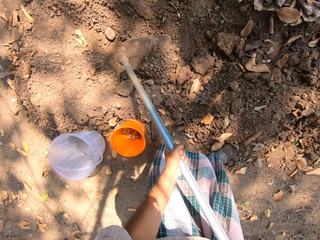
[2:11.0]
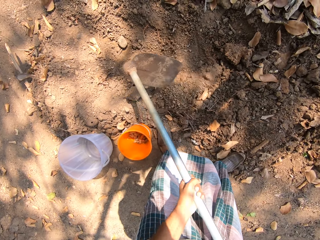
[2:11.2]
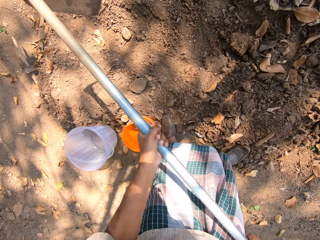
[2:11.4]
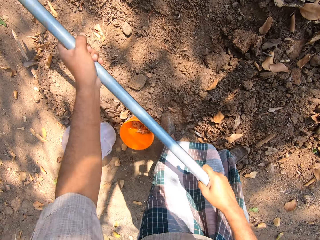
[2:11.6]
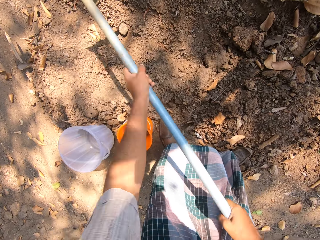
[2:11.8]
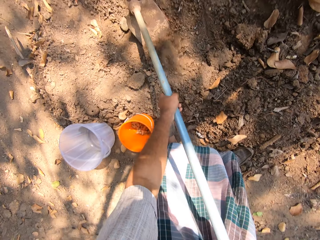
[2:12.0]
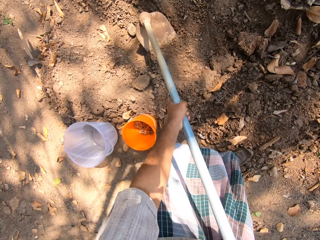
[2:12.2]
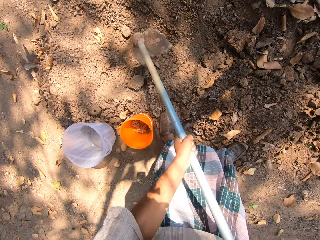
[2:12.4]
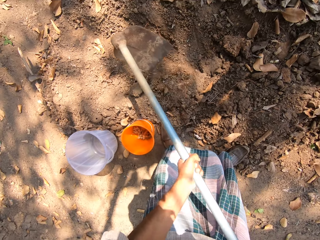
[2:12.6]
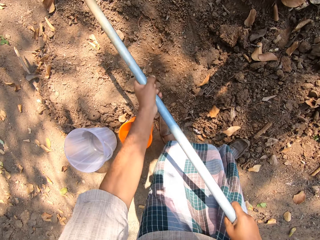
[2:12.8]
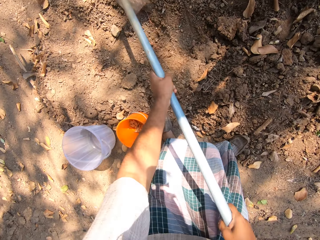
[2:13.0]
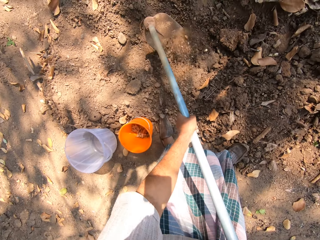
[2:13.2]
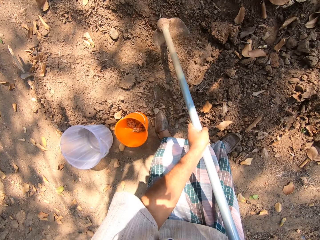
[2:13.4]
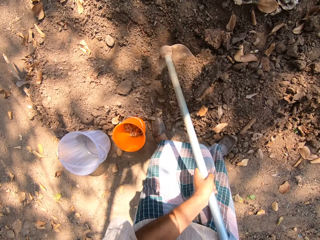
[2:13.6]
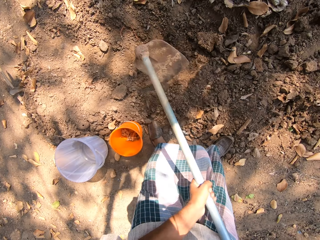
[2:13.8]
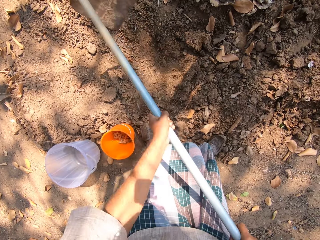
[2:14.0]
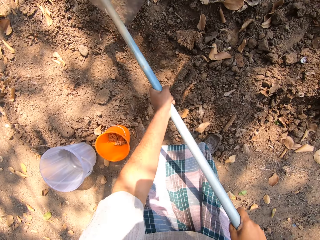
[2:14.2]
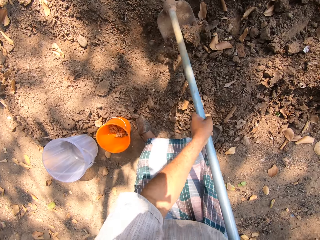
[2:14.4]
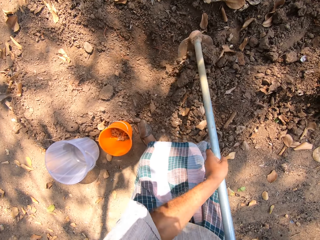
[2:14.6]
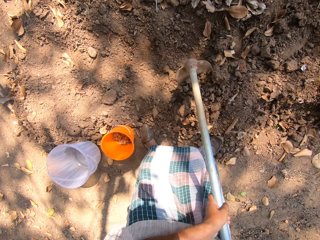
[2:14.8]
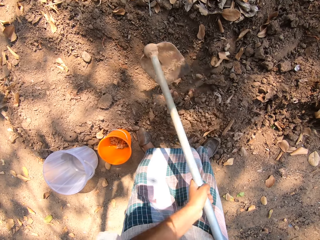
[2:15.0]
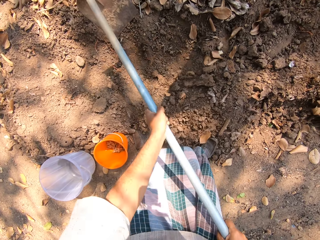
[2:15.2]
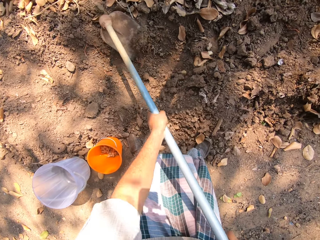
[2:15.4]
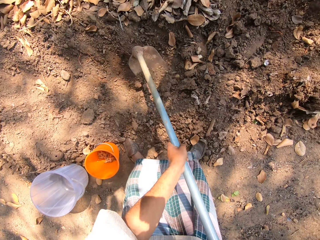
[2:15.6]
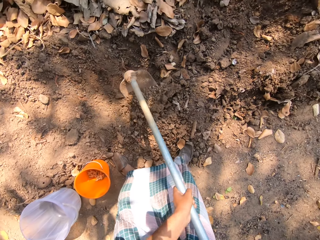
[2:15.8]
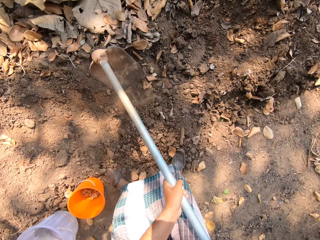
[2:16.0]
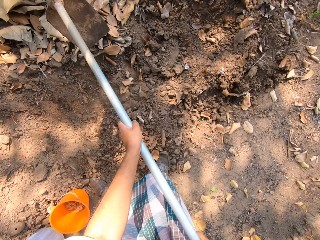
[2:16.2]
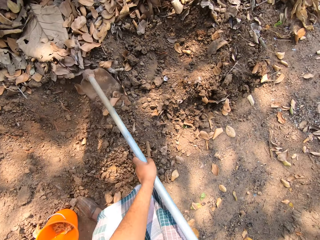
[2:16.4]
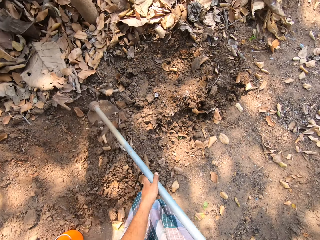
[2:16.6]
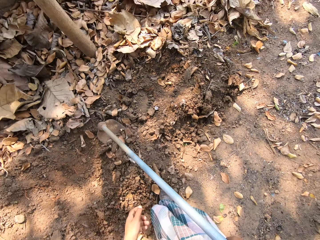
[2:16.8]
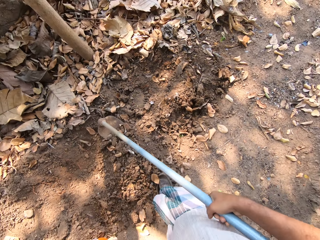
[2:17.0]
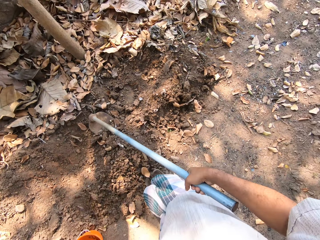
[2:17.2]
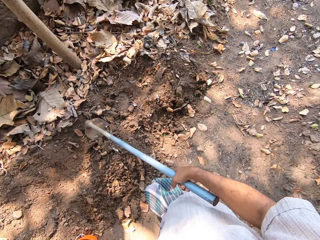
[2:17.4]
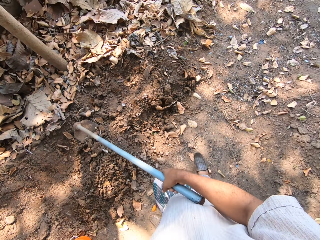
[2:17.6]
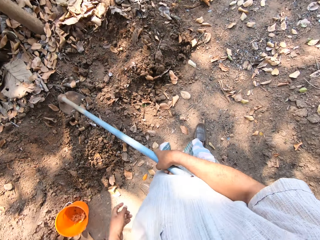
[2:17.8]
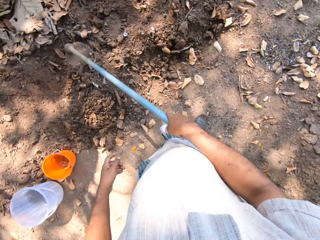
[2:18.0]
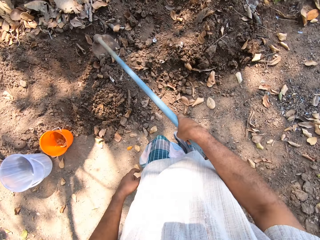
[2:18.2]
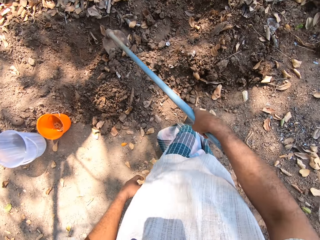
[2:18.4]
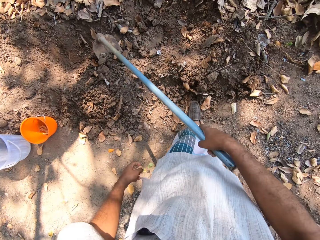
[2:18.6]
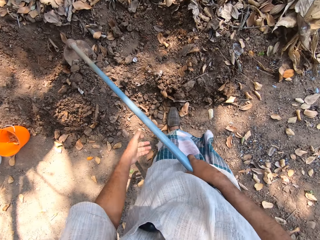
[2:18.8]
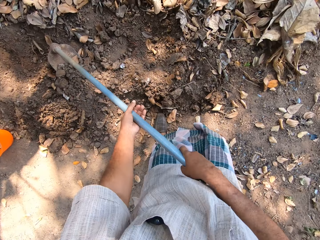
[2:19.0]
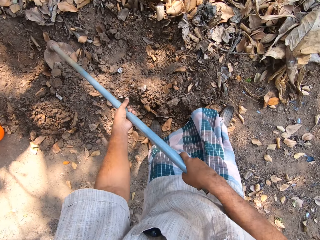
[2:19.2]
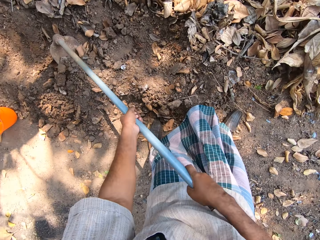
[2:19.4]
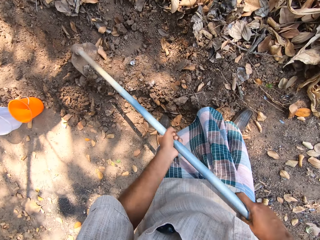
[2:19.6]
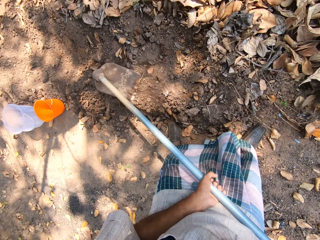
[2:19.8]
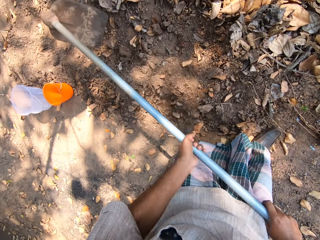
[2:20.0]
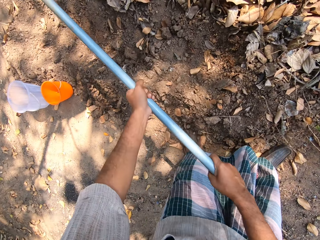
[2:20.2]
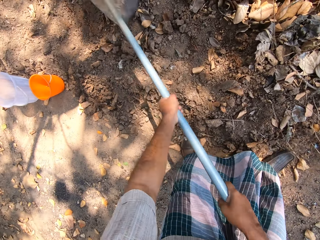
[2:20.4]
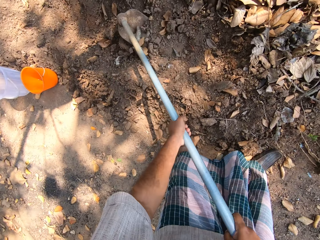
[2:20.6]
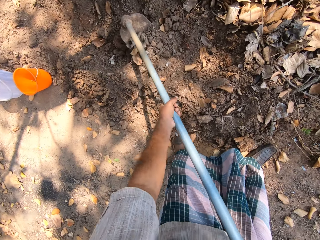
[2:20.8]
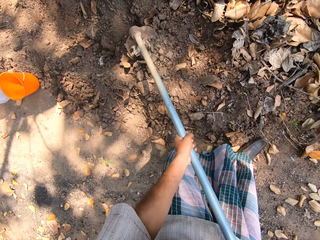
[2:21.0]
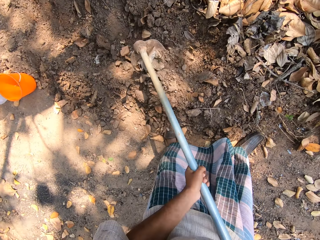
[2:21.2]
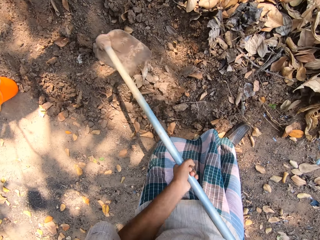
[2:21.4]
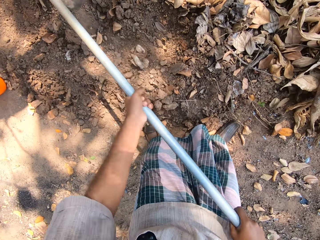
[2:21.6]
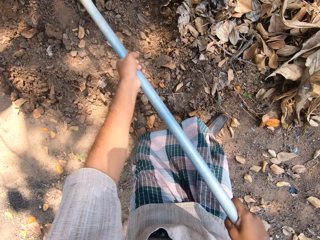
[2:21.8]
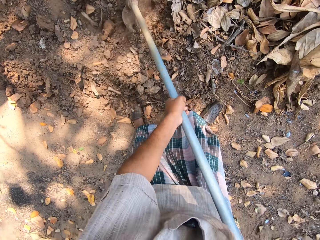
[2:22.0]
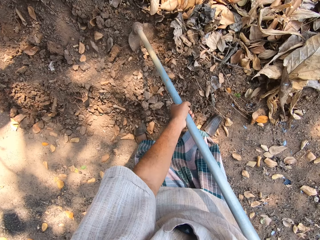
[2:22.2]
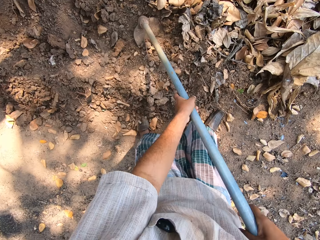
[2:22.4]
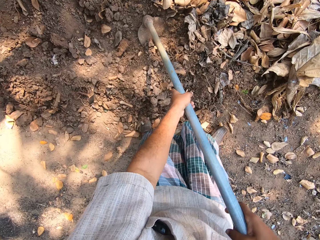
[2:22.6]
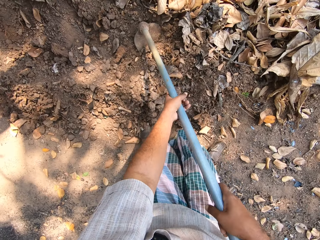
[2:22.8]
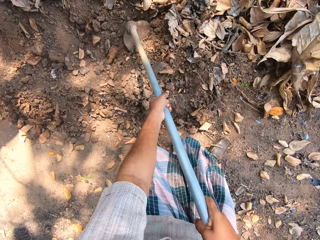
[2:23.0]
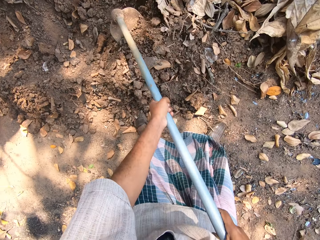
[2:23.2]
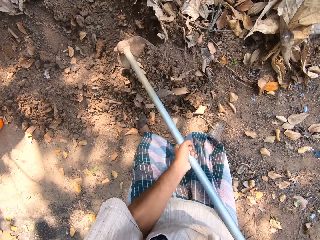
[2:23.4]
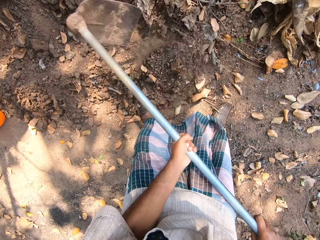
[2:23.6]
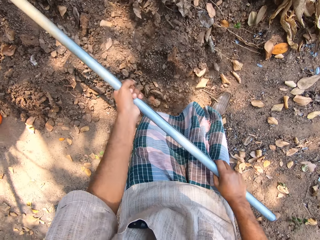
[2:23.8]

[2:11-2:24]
The camera wearer digs a hole in the floor with the hoe in both hands. They walk on the ground. They dig a hole in the floor with the hoe in both hands again.

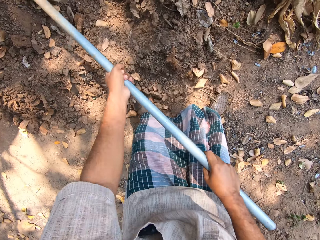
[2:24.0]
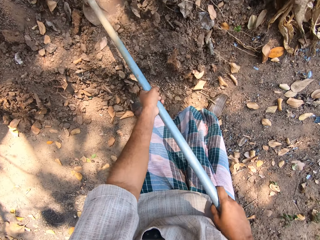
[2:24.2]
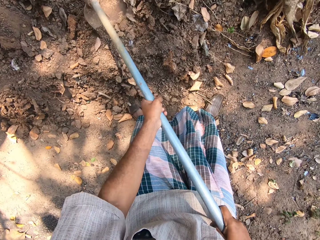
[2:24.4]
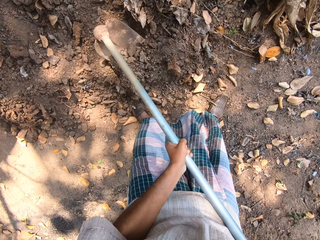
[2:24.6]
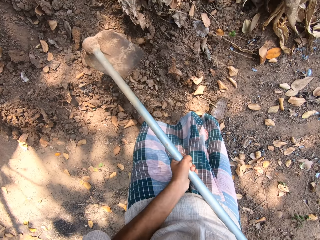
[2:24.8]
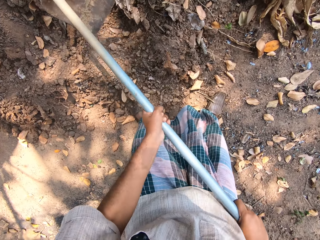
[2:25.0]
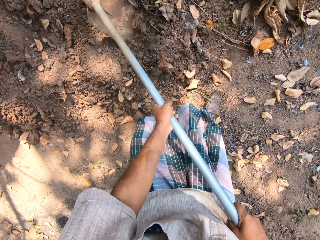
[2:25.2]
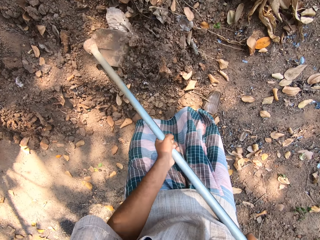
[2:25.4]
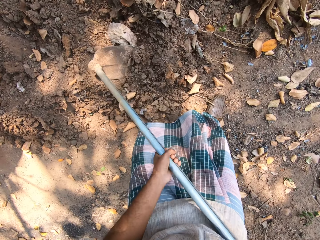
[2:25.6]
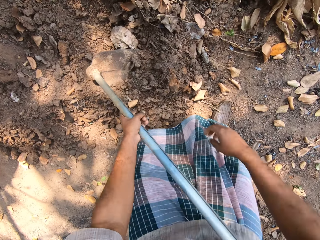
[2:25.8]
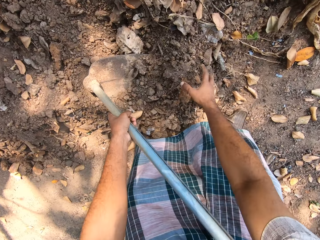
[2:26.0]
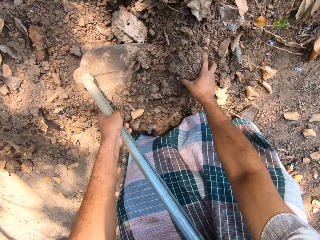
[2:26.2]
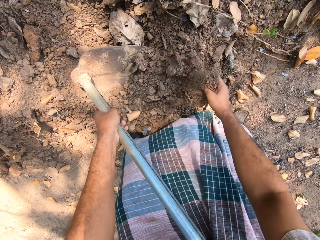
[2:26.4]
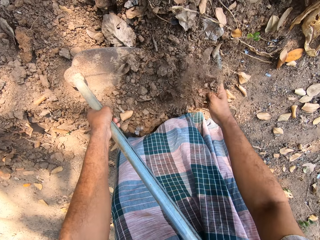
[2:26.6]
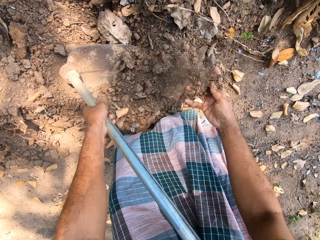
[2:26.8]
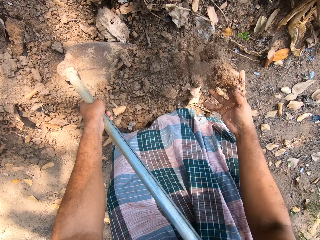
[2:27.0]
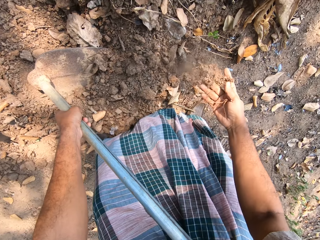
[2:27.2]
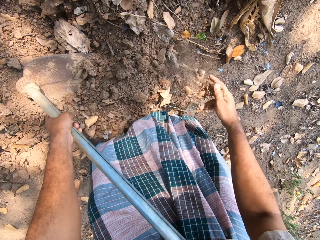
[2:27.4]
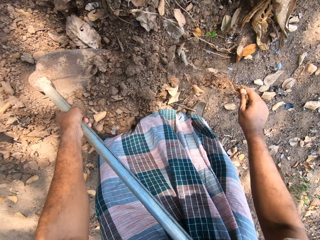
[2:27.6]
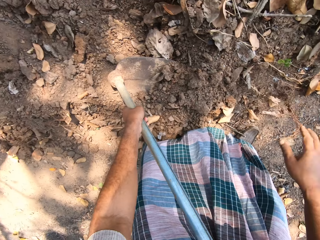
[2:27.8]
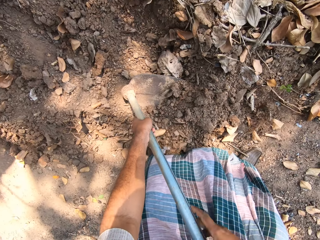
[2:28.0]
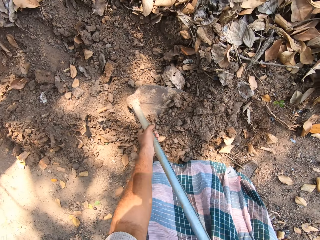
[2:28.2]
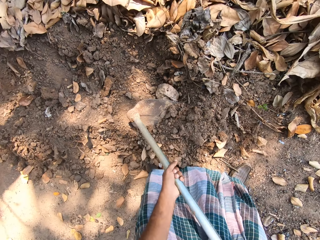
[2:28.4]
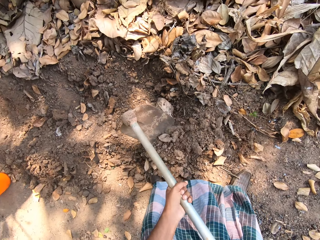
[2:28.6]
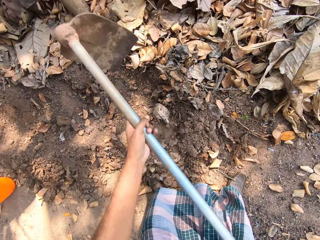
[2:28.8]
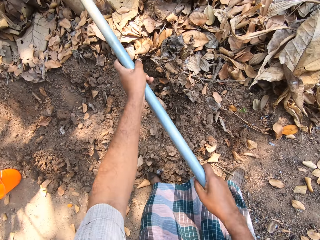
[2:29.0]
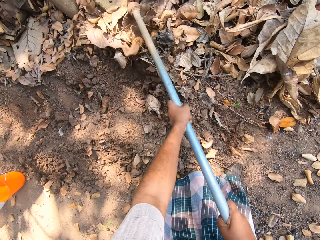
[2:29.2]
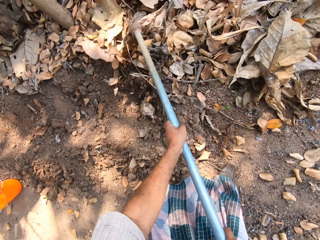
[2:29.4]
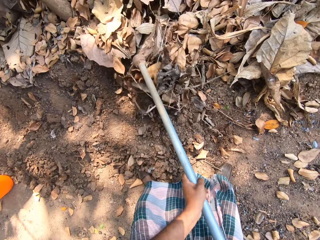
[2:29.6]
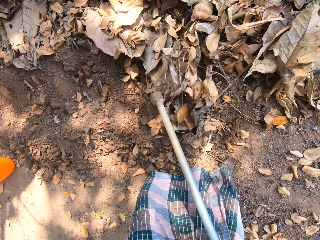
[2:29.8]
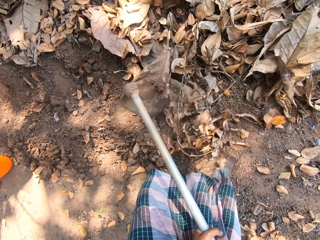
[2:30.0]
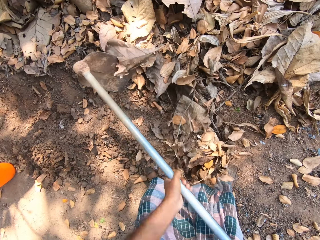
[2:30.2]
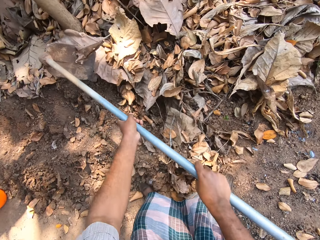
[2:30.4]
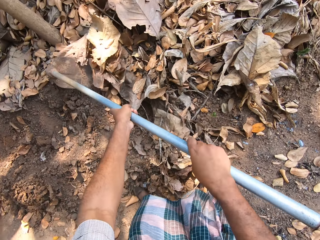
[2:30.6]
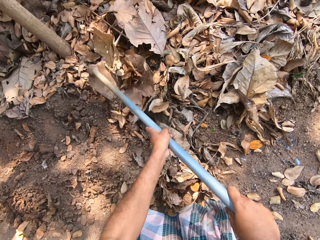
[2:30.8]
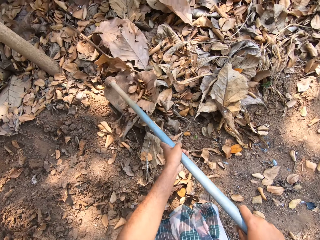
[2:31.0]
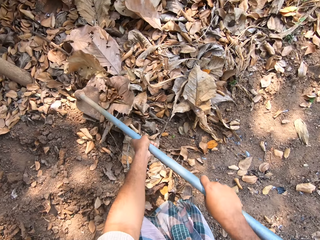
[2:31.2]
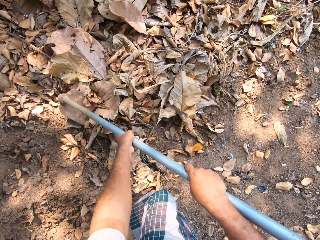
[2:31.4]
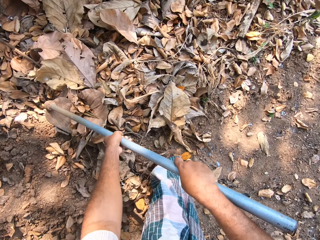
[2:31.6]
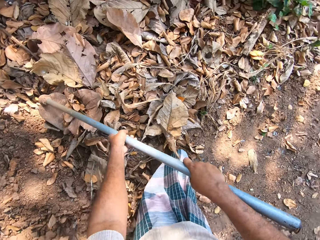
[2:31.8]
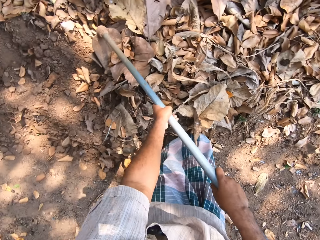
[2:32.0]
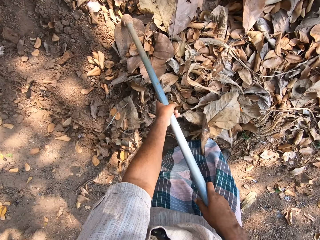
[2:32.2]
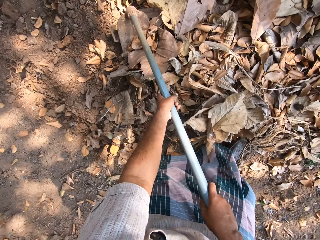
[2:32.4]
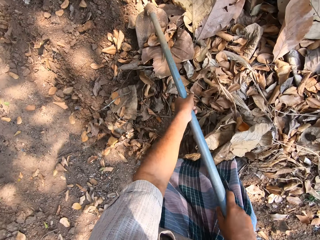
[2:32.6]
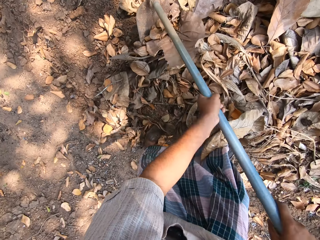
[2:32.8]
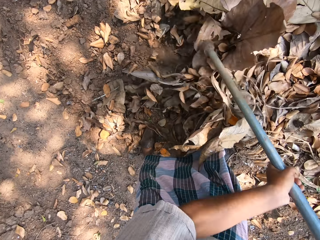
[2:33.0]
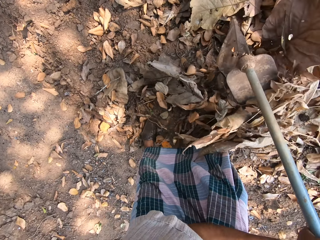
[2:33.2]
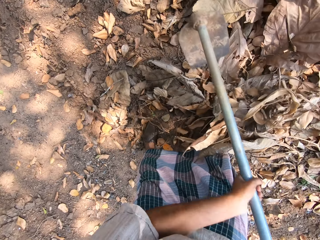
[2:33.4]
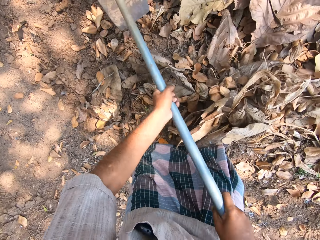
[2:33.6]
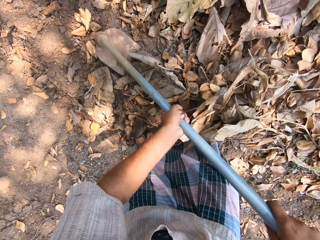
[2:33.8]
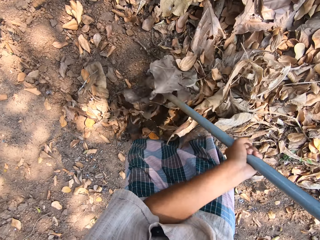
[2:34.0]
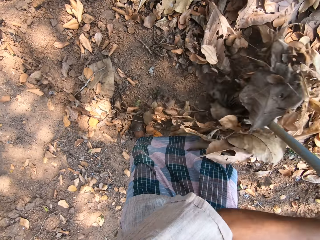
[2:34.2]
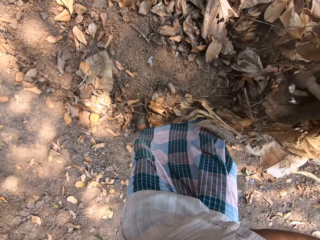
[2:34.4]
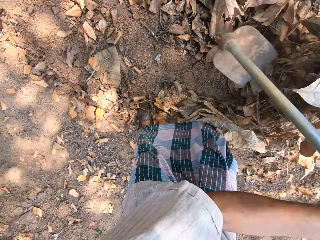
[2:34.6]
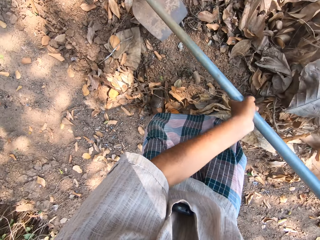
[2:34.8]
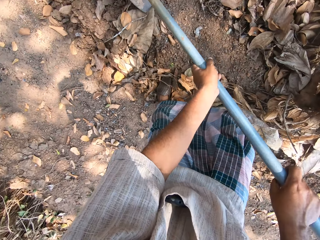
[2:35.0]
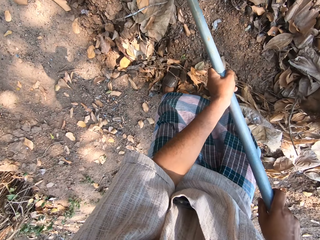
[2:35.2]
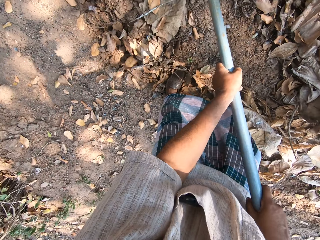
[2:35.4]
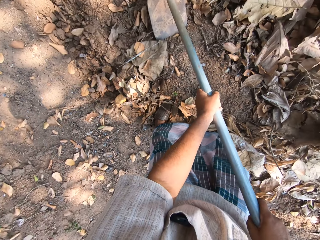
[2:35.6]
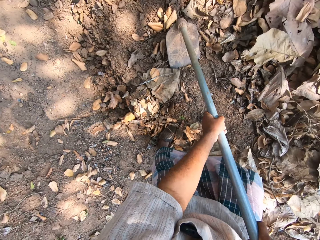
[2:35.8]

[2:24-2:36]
The camera wearer carries a root from the floor with his right hand. He touches the soil with his hand. He packs some leaves from the floor with the hoe in both hands. He digs the ground with the hoe. He moves the leaves with the hoe.
